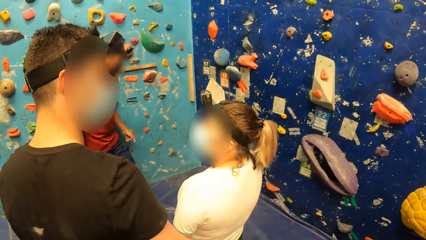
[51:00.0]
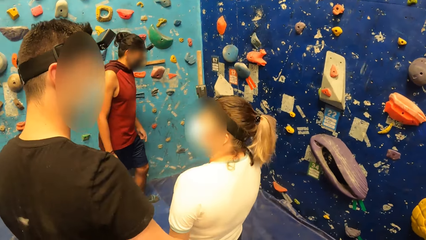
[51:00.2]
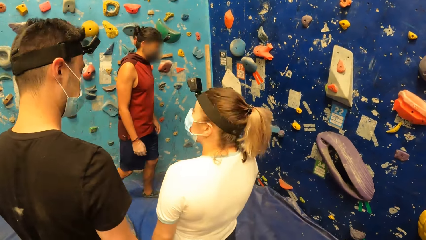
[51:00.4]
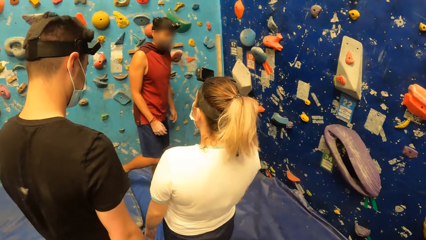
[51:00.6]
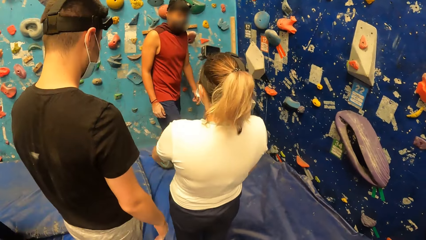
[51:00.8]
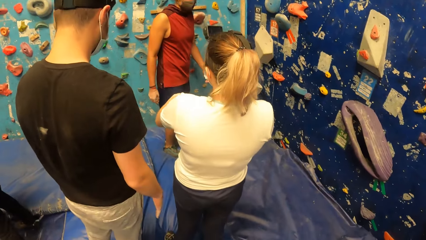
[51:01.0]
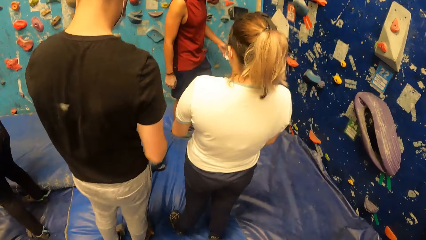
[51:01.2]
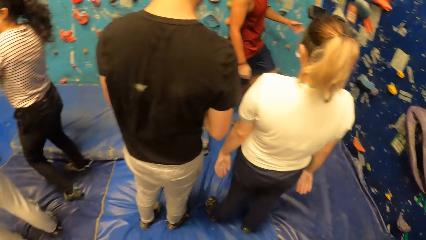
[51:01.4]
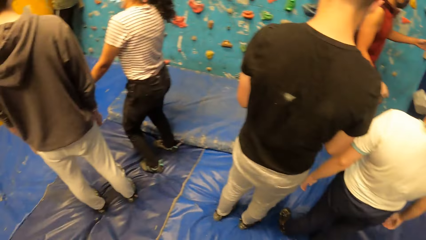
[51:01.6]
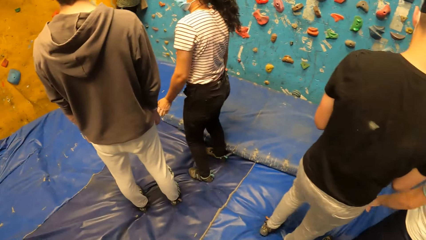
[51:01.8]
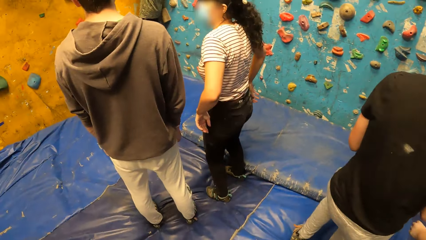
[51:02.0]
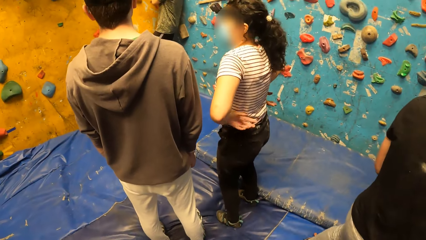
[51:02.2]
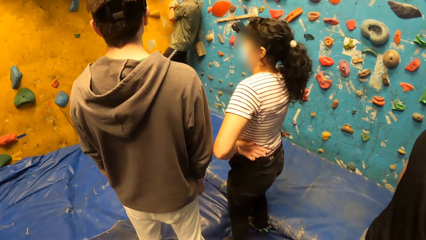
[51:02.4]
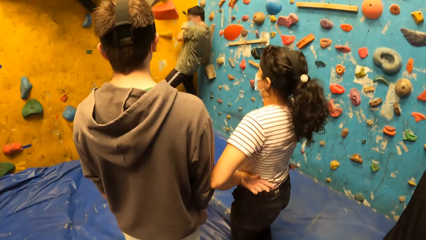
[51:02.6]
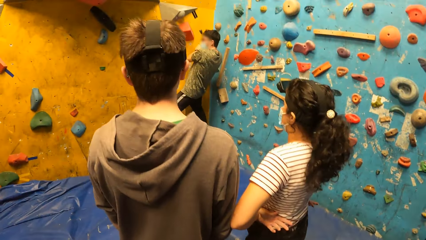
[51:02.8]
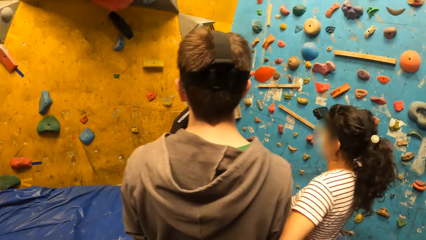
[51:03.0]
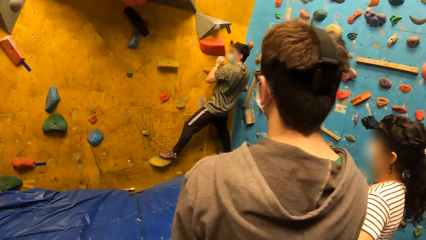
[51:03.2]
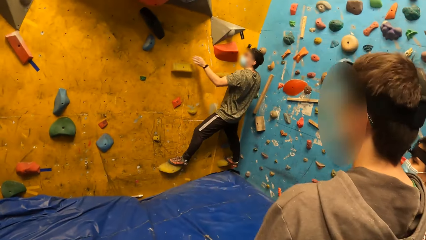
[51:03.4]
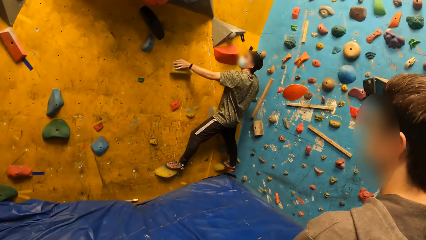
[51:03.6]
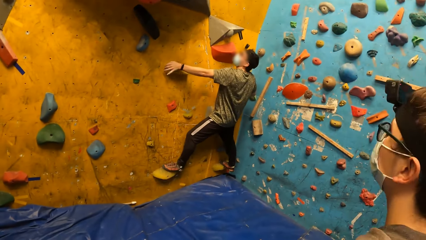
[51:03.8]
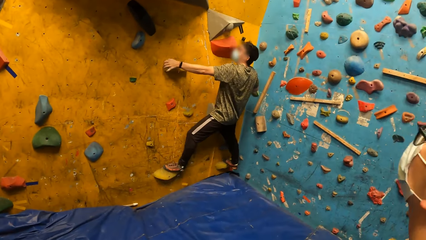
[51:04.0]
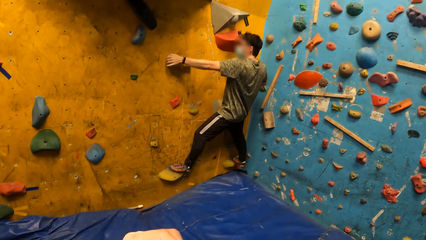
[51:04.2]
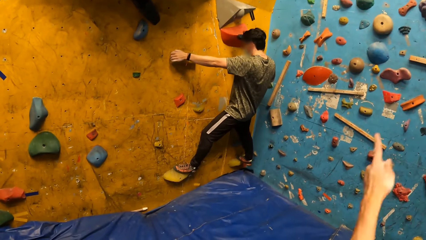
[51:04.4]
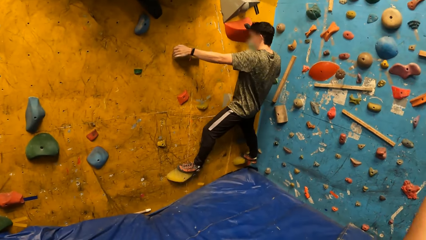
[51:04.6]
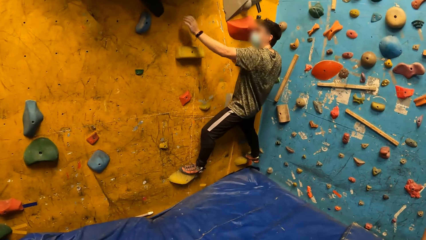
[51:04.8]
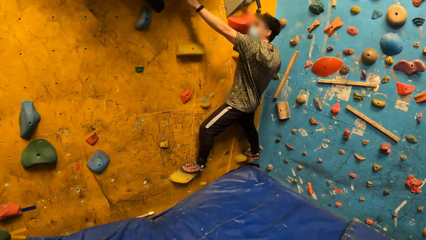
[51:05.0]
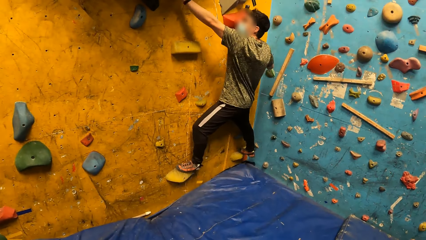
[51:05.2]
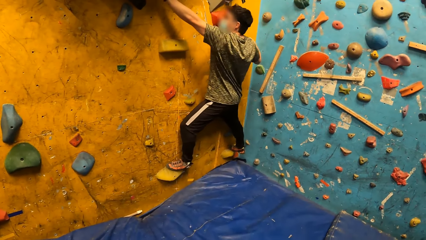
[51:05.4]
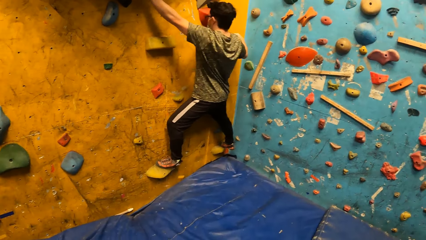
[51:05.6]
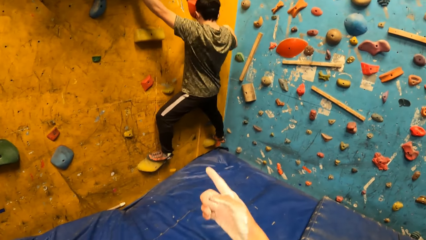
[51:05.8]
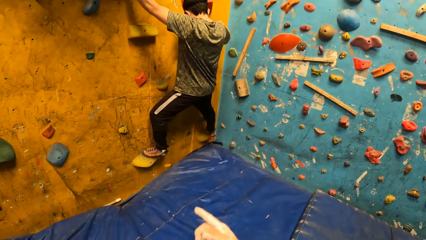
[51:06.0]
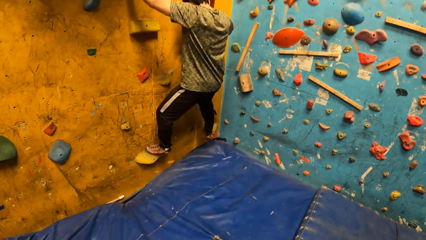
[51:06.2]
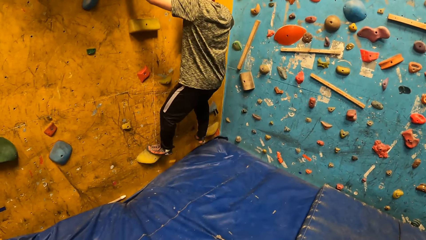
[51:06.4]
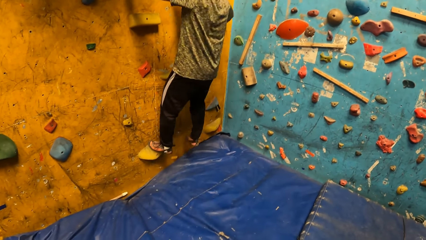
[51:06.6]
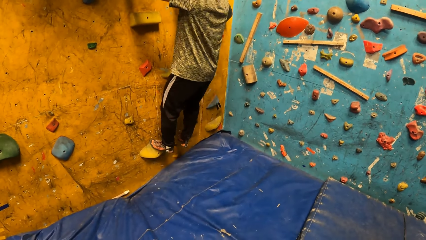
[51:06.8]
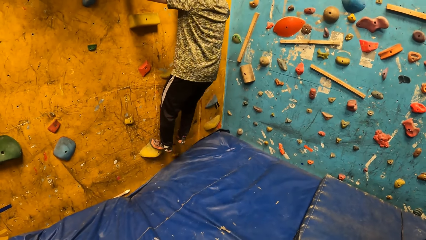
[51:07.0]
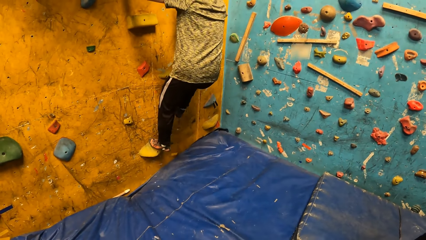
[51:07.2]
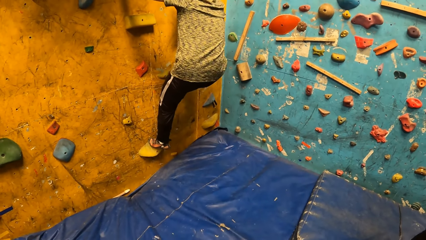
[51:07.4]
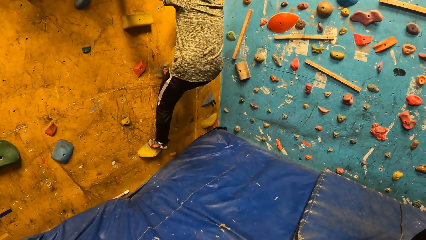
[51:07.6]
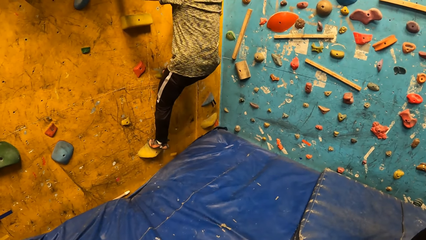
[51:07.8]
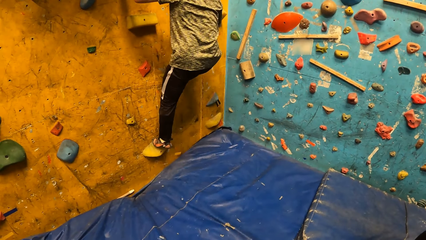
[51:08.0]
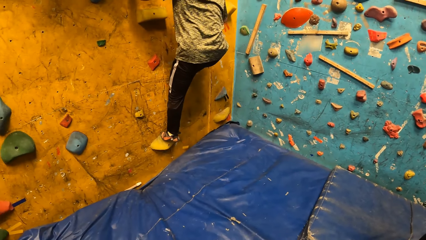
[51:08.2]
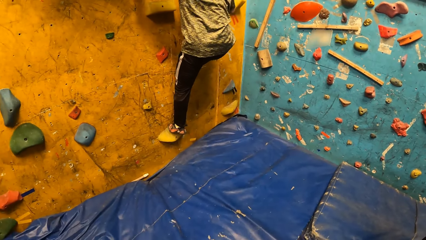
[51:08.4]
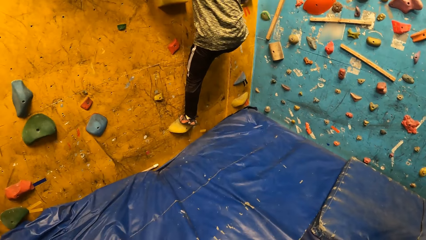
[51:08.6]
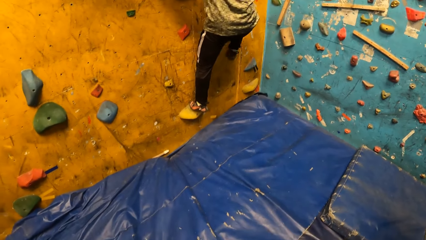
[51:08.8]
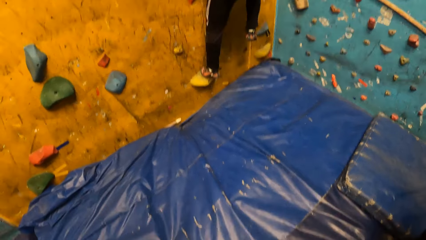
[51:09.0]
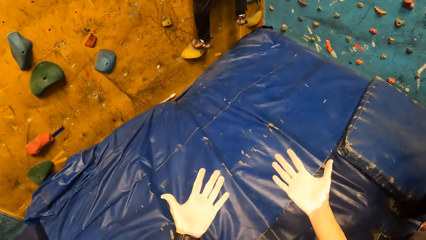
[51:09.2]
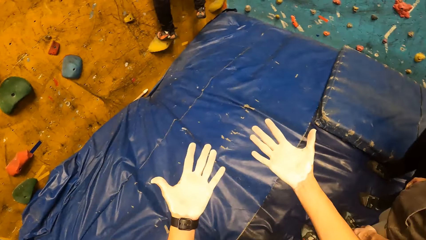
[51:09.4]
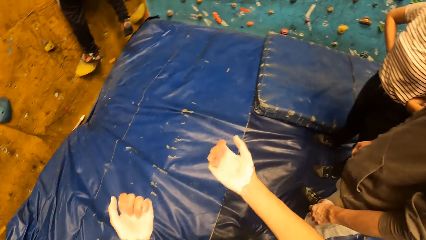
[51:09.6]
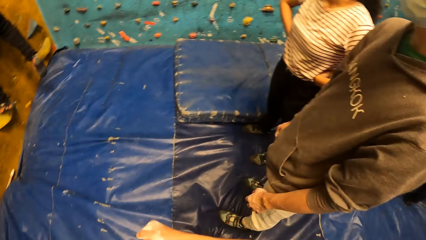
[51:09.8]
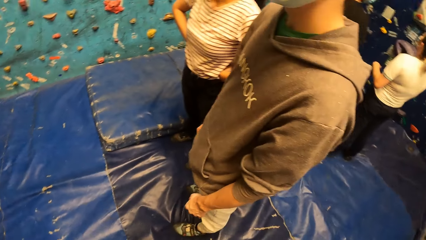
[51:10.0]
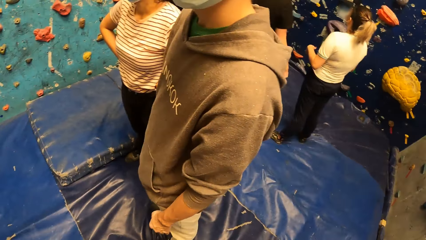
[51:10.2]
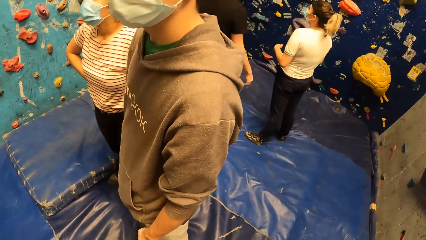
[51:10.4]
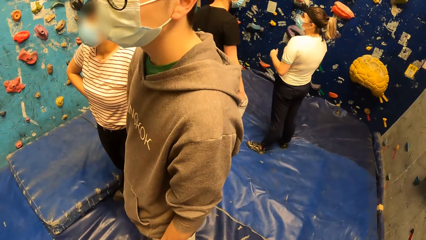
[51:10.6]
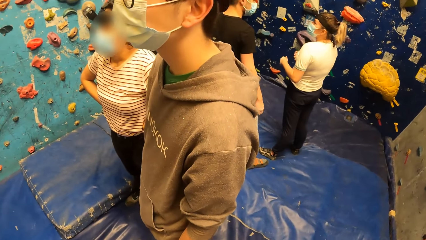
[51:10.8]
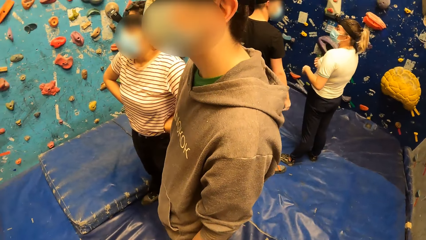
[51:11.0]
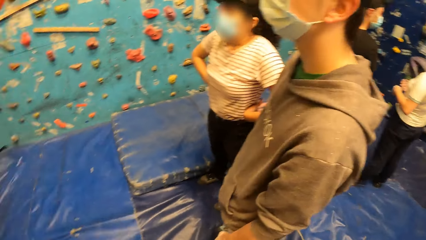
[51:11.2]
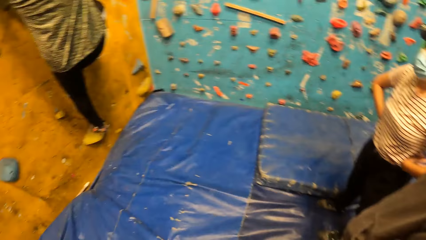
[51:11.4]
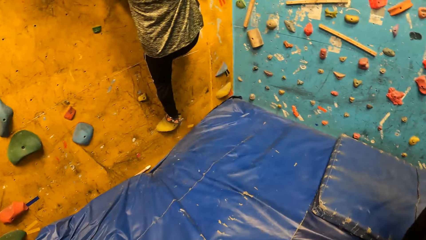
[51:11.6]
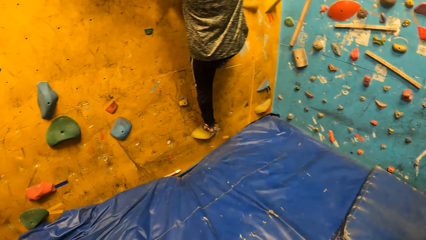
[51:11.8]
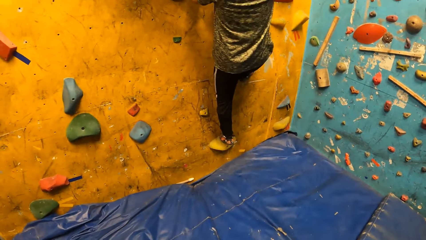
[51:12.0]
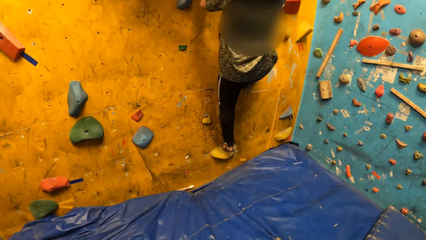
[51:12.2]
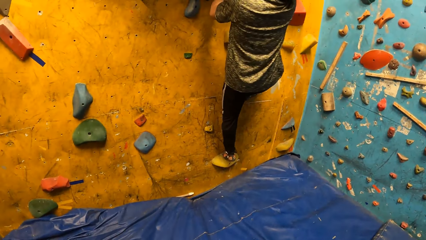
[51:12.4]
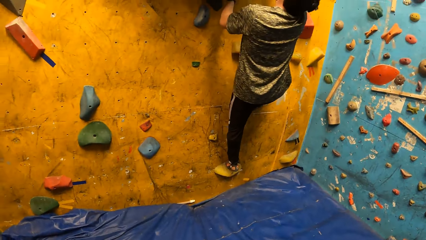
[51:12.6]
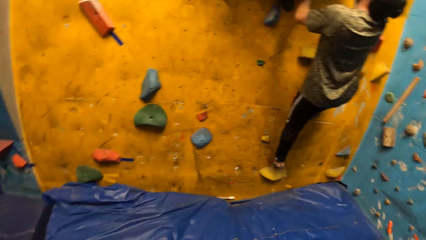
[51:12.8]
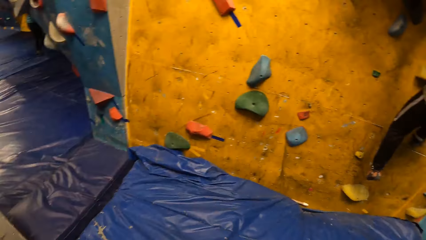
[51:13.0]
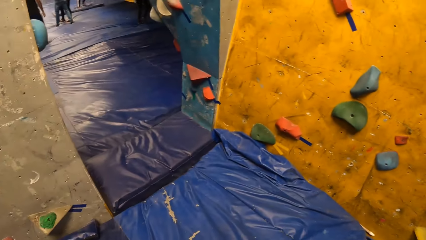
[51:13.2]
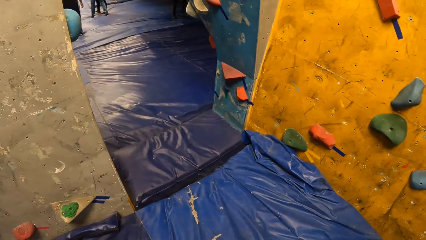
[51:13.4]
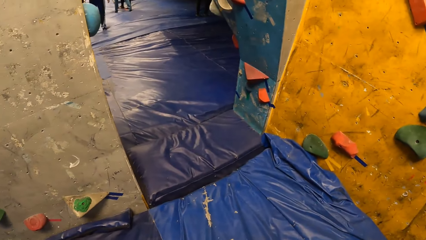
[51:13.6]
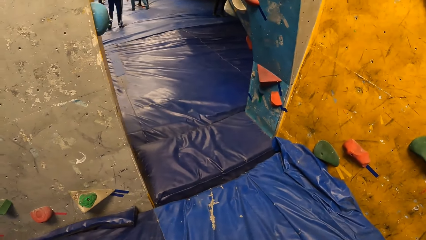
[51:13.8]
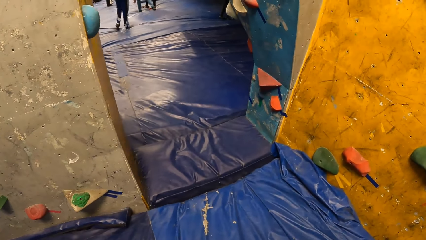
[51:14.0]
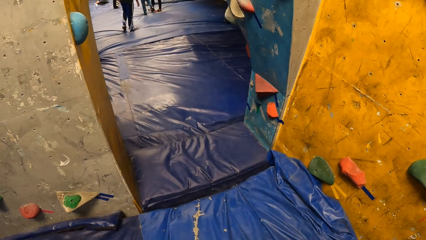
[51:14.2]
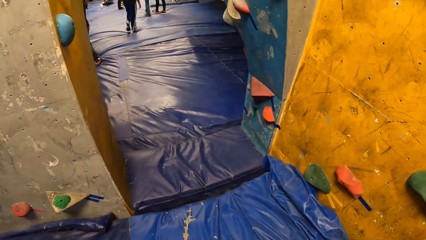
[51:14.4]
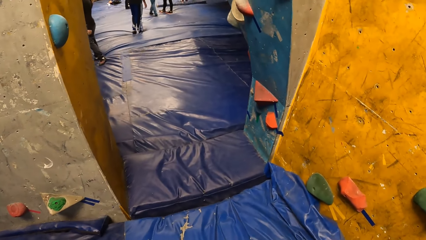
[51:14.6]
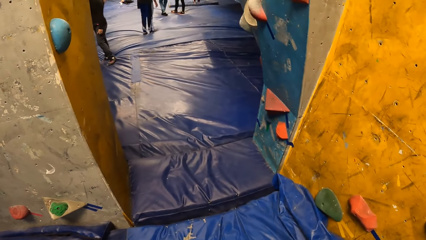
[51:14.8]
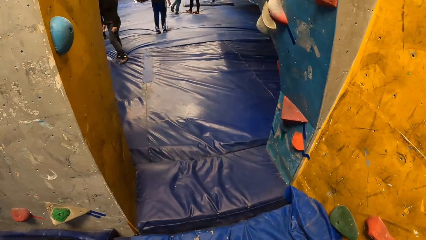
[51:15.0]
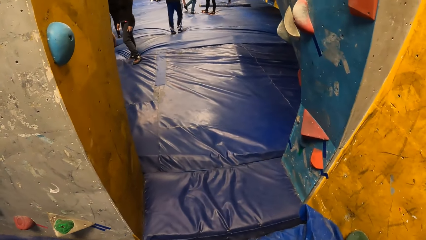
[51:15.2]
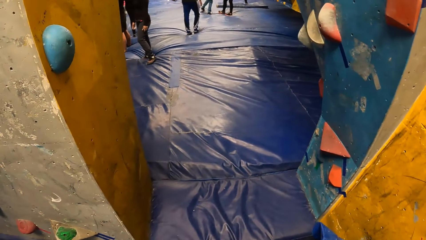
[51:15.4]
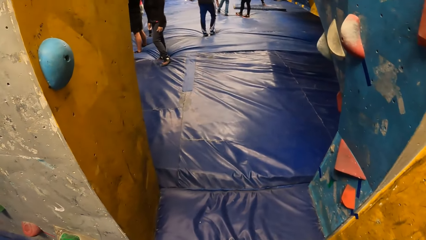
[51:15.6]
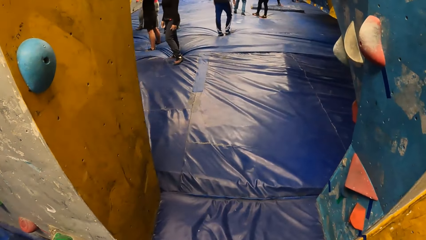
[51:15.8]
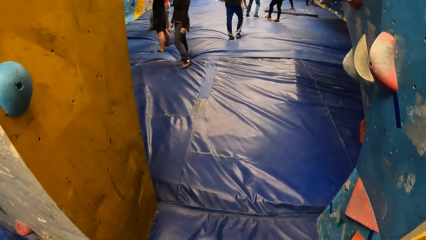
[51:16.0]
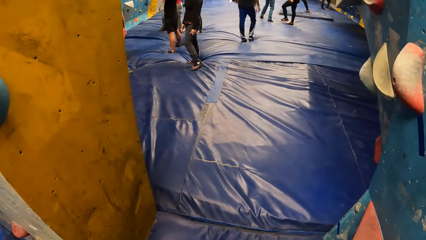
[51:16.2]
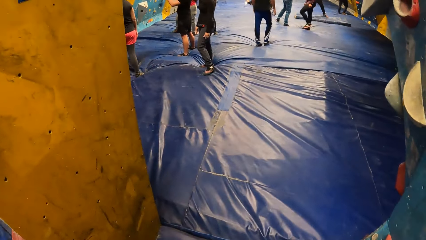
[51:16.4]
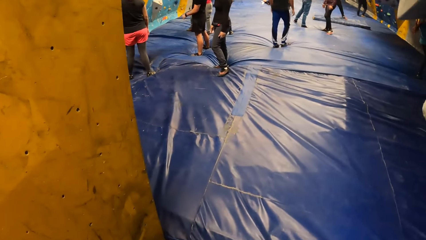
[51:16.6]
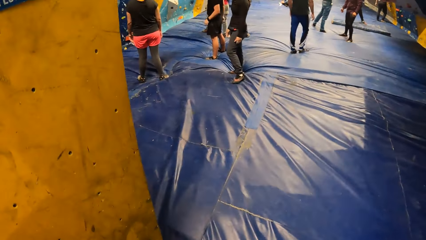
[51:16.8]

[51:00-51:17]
The camera wearer looks at the woman. The man climbs the wall. The woman puts her hands on her waist. The camera wearer looks at the man. They look at the hands, look around and walk around.
